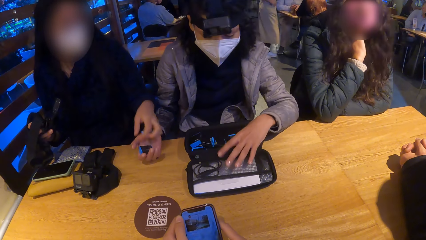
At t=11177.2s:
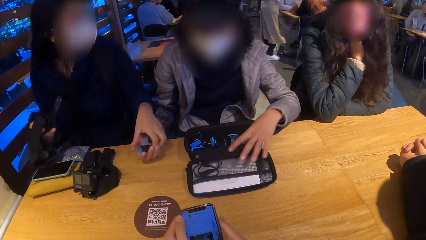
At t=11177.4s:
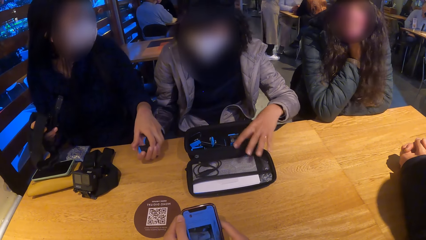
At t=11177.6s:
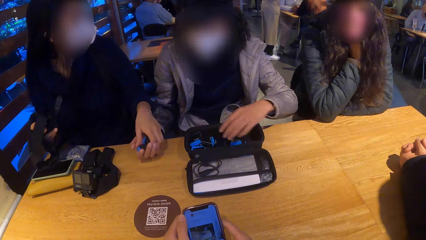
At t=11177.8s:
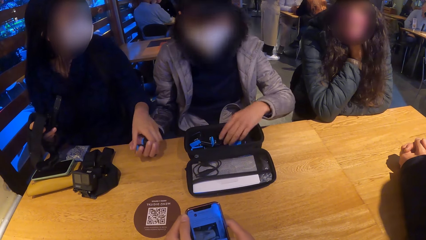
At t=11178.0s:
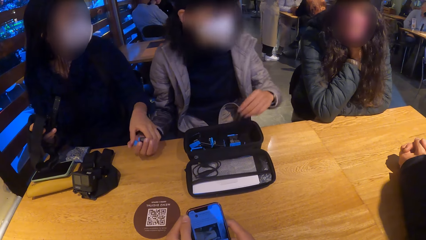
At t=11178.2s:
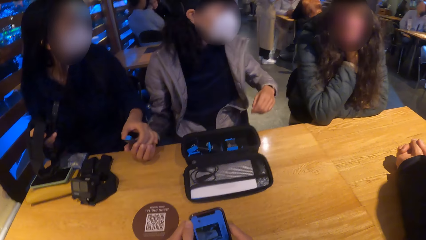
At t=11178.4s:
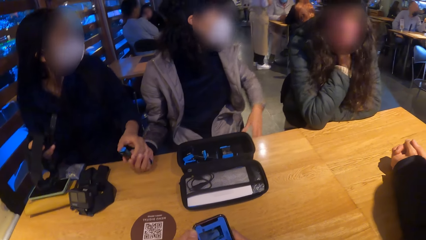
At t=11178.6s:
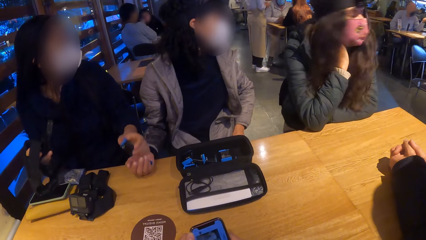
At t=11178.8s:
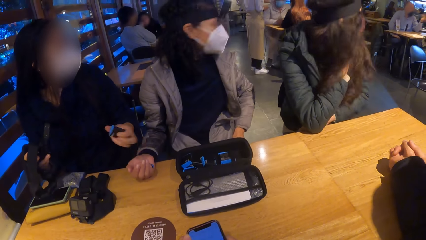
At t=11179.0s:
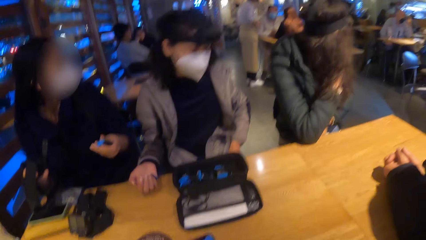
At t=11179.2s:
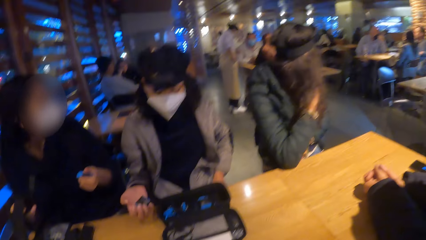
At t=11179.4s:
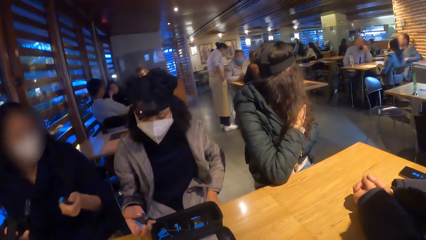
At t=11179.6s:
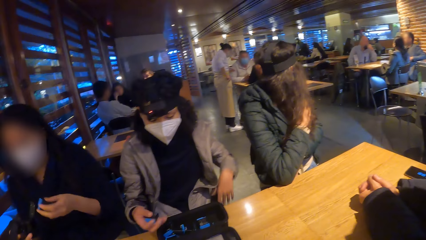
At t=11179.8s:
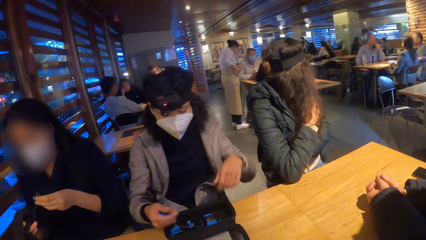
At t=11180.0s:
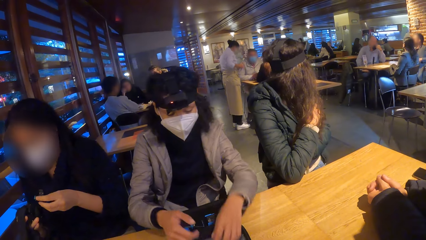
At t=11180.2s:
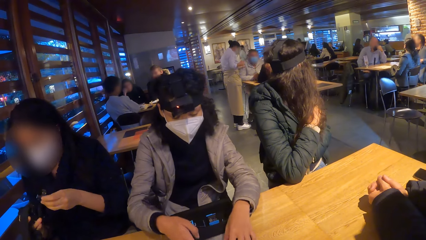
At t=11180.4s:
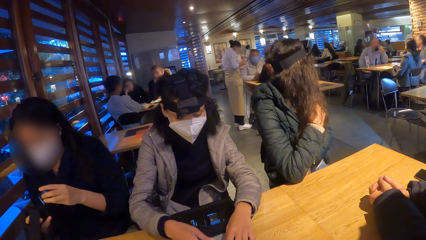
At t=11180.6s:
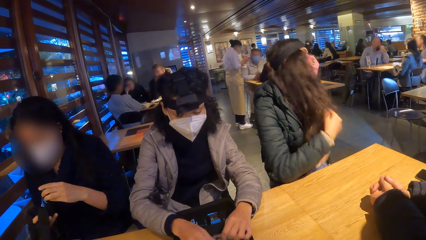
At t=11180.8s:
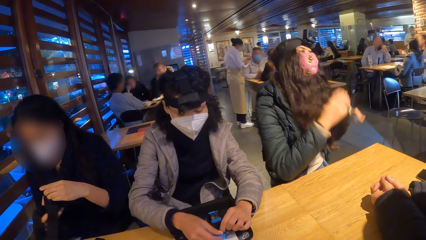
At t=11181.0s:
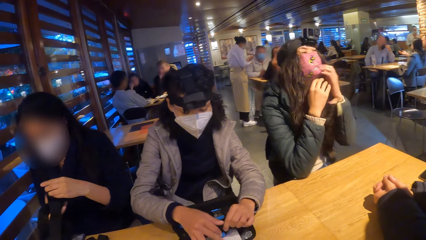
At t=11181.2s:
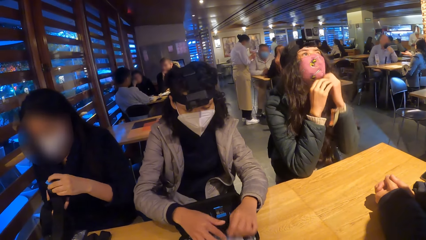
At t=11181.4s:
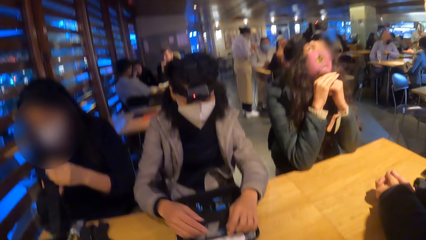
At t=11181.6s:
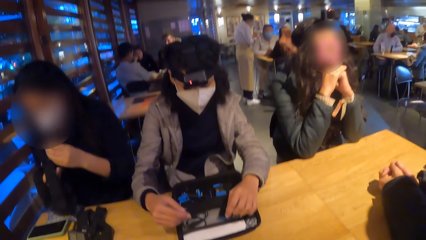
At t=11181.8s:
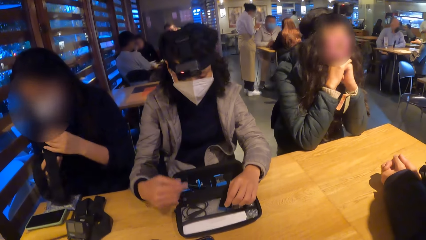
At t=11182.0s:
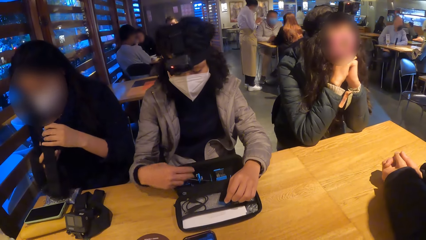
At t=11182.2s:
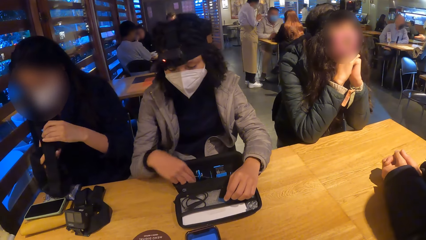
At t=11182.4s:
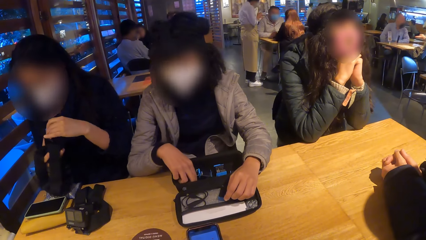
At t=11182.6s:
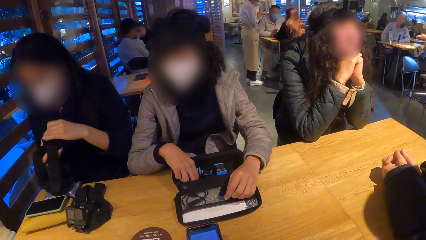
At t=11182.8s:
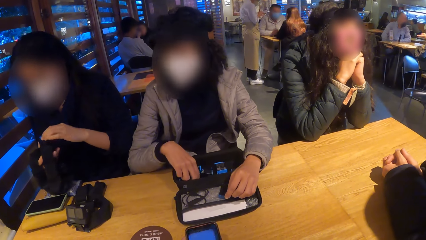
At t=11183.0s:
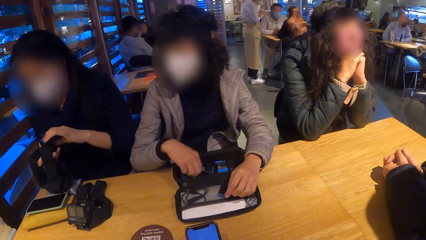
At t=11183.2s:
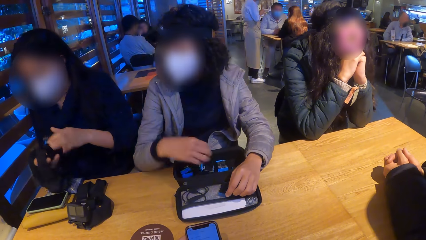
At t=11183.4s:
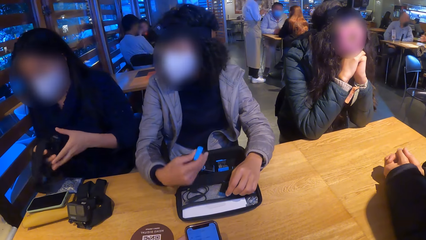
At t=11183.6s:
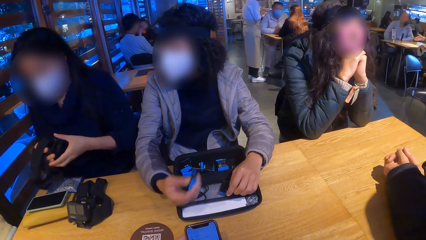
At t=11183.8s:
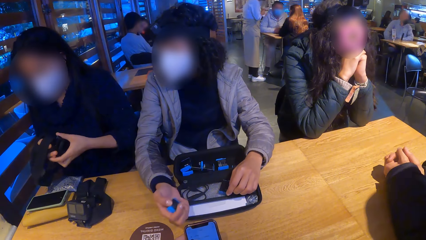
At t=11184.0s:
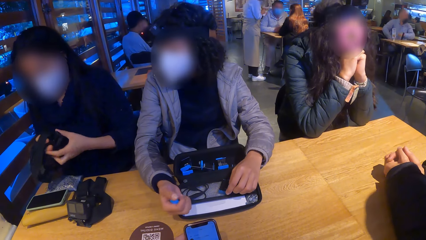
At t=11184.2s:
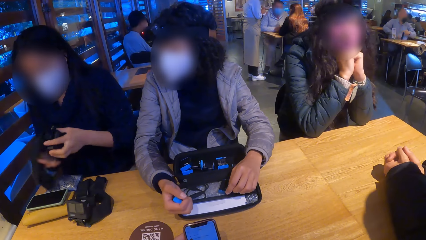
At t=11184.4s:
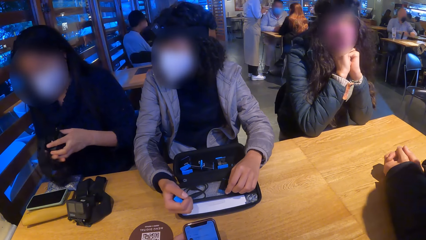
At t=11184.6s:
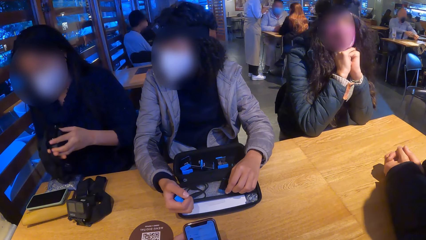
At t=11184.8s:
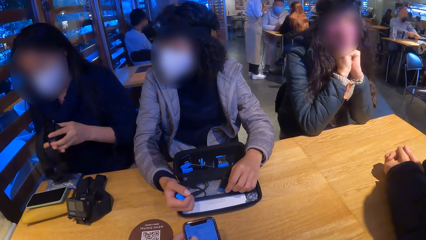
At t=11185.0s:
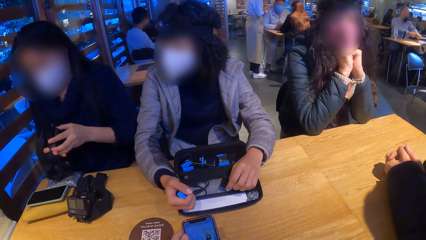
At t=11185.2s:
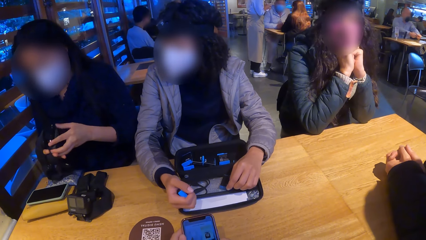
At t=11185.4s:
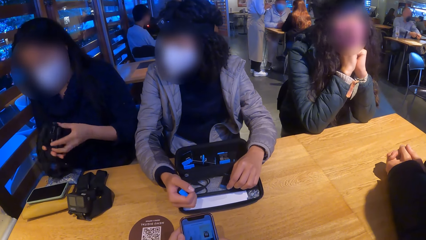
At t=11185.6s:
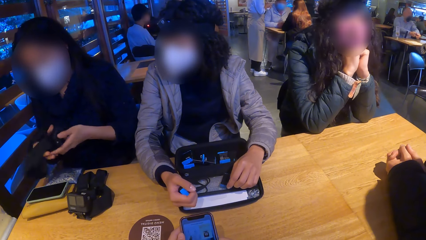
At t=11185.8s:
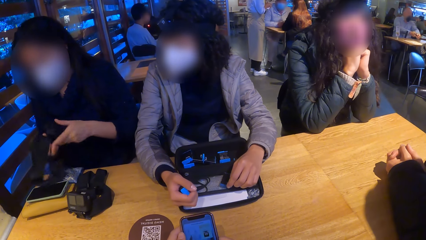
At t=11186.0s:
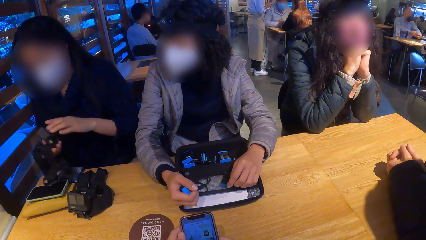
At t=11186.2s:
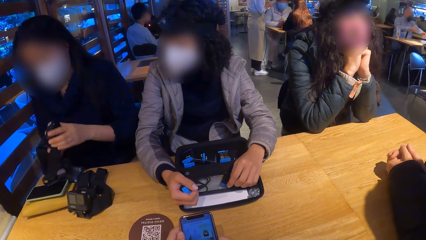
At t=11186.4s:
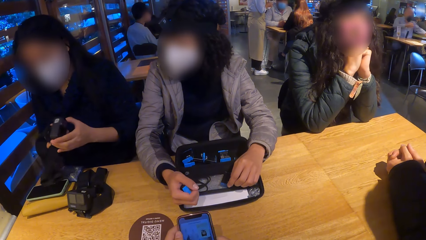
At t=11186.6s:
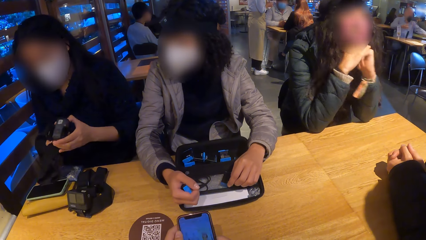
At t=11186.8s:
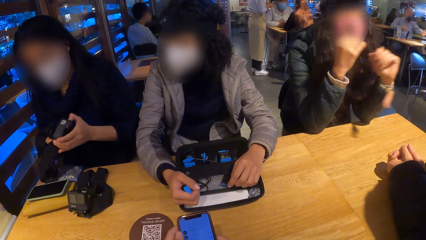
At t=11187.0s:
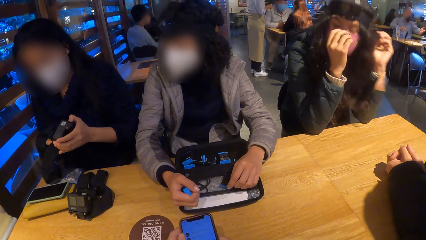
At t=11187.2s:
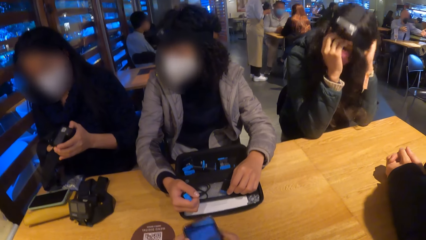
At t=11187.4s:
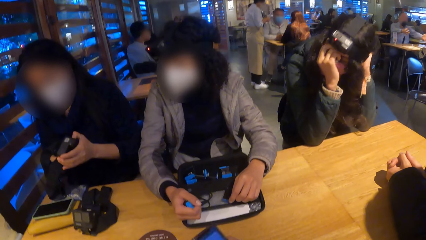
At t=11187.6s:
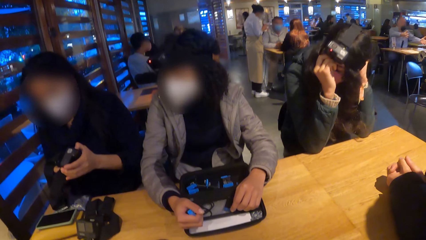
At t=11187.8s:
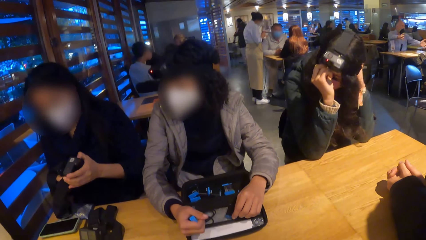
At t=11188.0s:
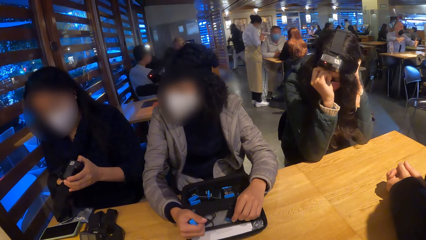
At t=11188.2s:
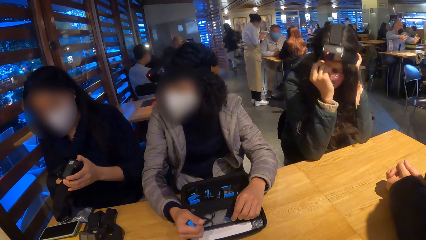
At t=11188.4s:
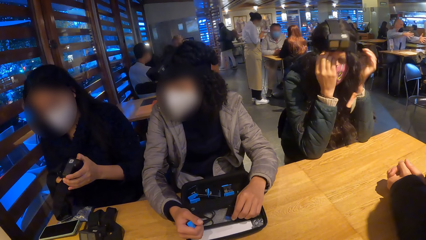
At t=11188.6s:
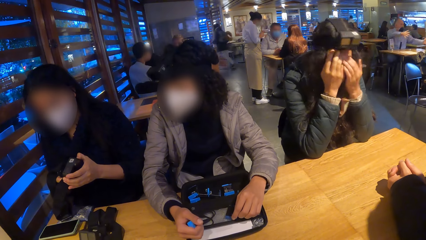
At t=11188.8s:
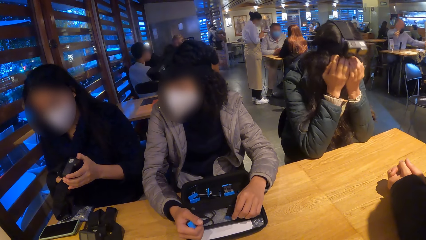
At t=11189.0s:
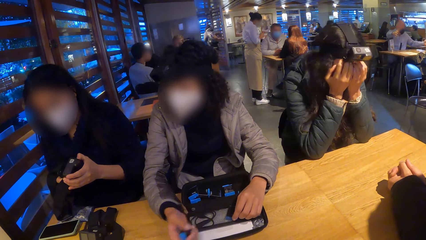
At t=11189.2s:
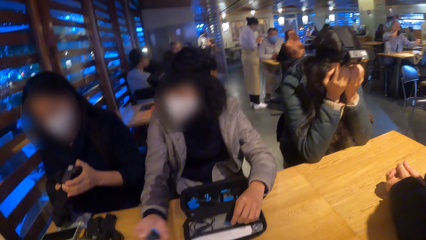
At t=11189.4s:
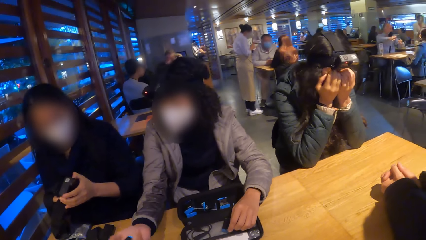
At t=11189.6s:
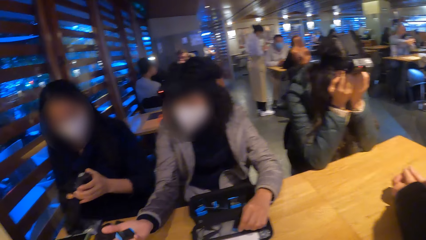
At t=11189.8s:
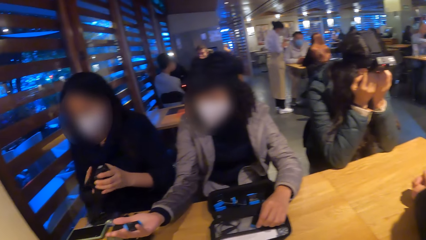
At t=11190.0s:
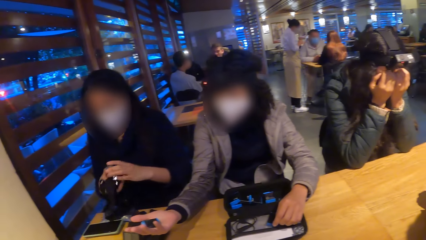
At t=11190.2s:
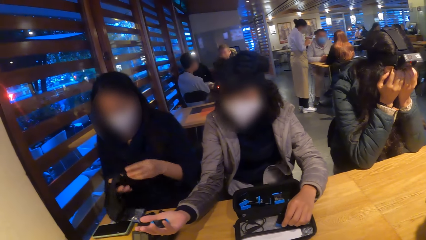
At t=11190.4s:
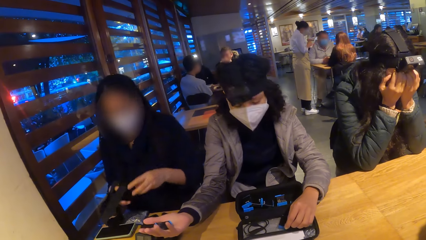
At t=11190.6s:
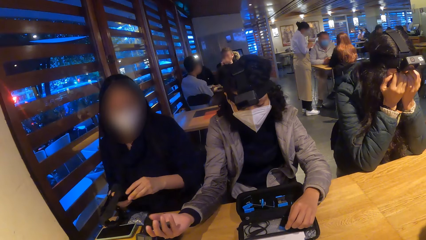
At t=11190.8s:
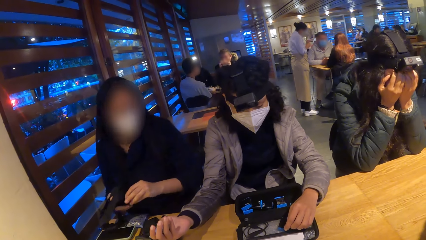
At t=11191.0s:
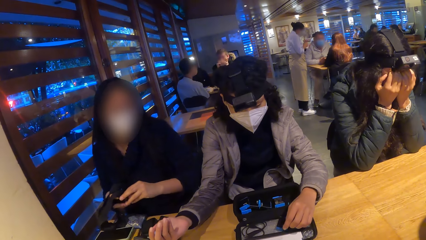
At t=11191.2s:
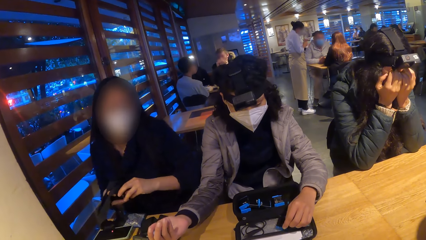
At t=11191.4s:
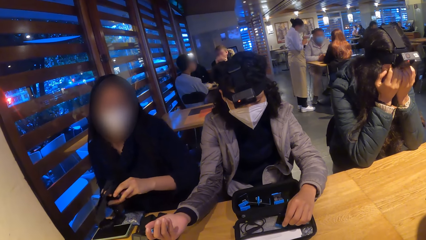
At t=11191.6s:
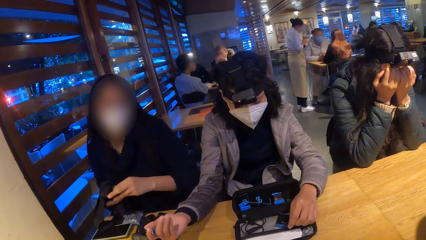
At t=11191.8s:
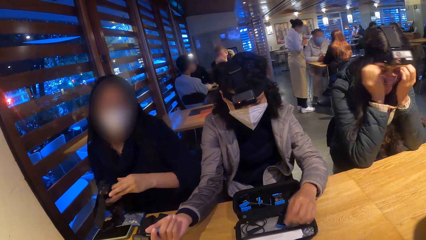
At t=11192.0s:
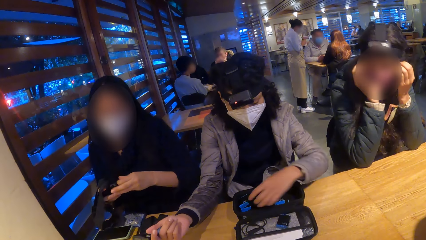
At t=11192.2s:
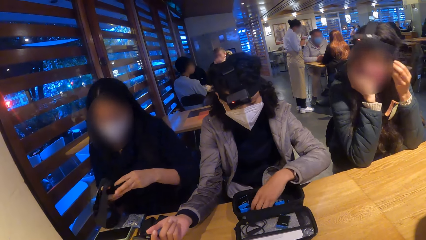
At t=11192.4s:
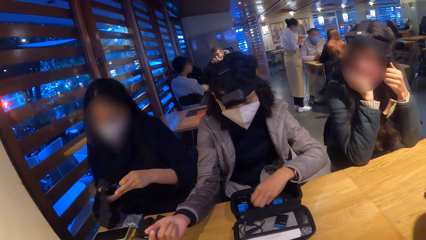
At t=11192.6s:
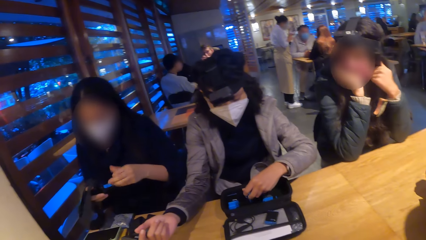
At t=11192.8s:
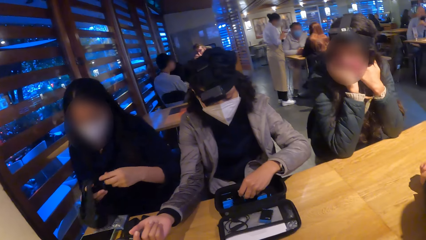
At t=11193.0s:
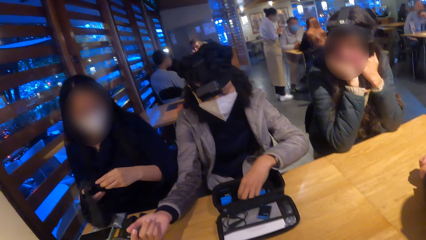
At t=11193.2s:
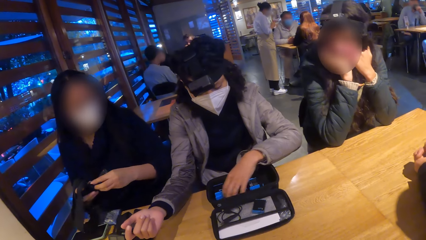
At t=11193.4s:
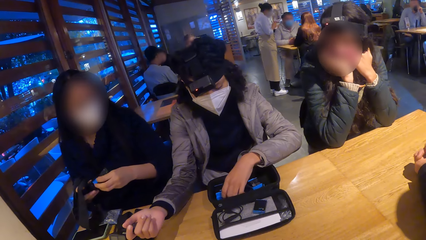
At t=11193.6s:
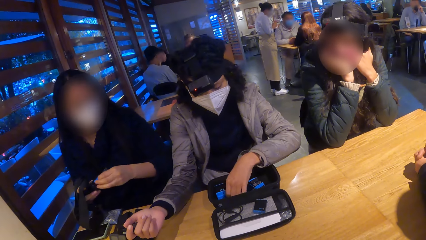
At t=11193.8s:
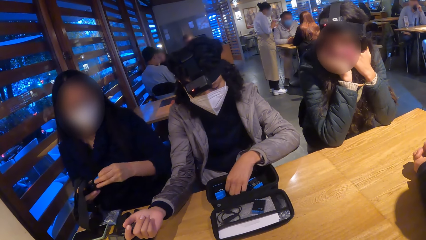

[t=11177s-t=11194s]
A woman places the battery in her left hand on another woman's right hand. The first woman collects the battery from the other woman with her left hand. A third woman raises her head up. The second woman picks up the battery from the black bag with her right hand. The third woman adjusts the camera on her head with both hands. The second woman passes the battery in her right hand to the first woman. The camera wearer interacts with a lady. The first woman removes the battery from the camera in her right hand with her left hand.
